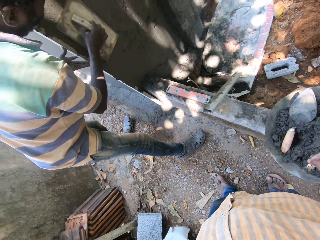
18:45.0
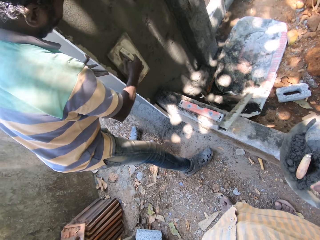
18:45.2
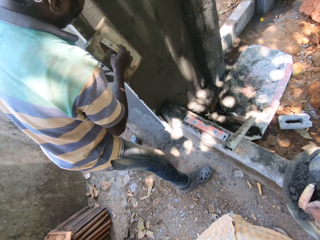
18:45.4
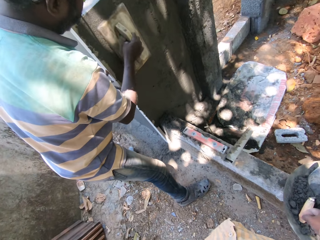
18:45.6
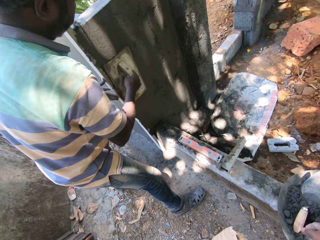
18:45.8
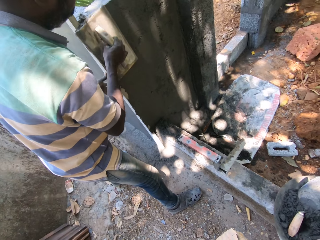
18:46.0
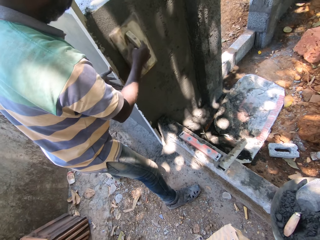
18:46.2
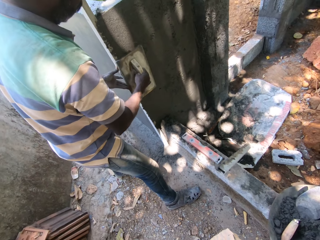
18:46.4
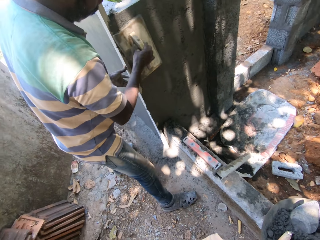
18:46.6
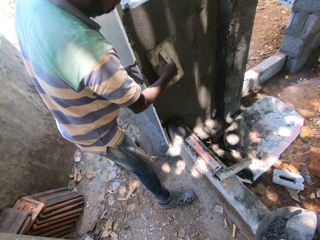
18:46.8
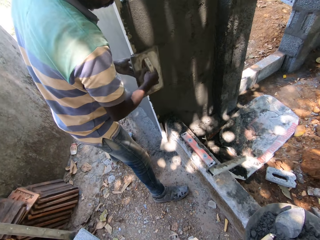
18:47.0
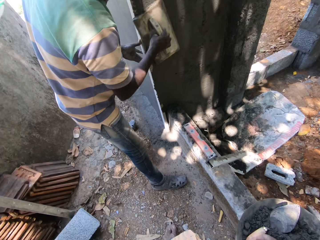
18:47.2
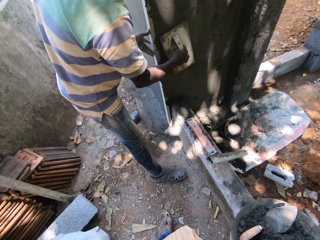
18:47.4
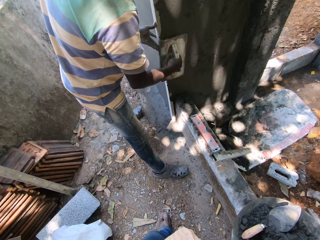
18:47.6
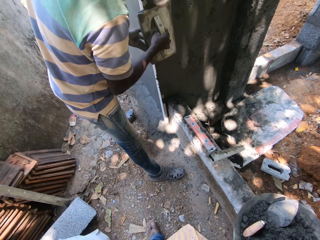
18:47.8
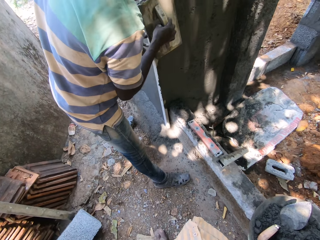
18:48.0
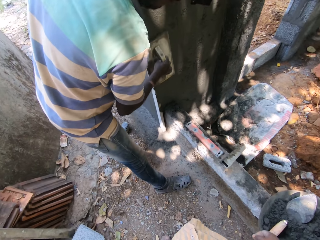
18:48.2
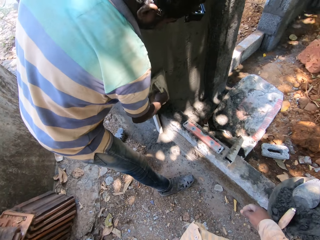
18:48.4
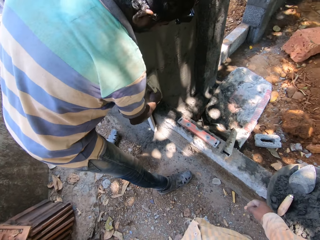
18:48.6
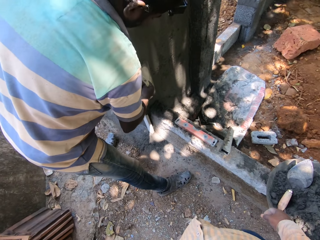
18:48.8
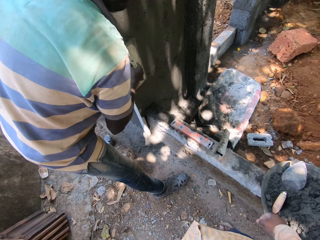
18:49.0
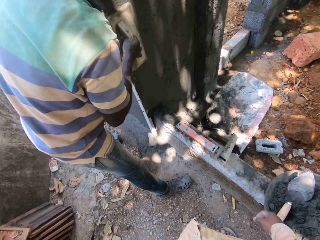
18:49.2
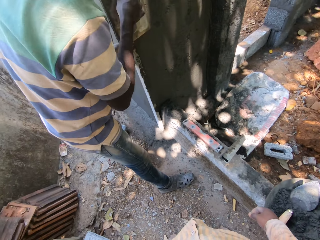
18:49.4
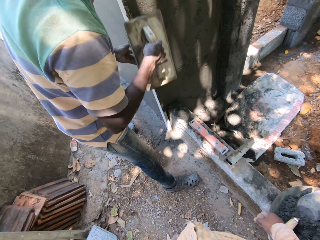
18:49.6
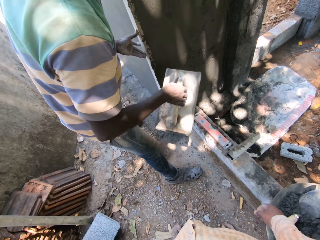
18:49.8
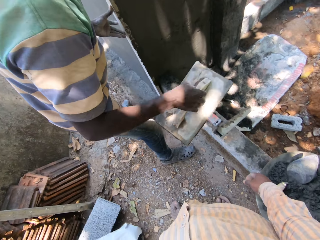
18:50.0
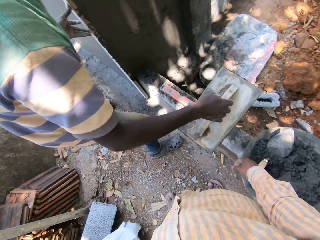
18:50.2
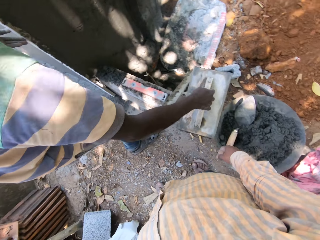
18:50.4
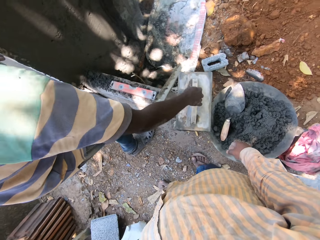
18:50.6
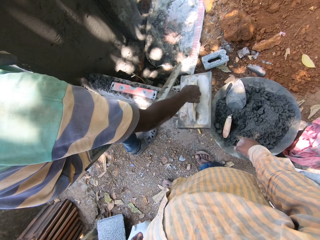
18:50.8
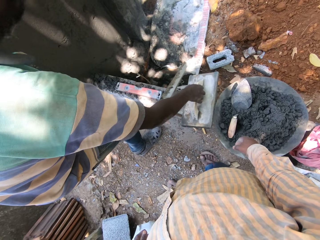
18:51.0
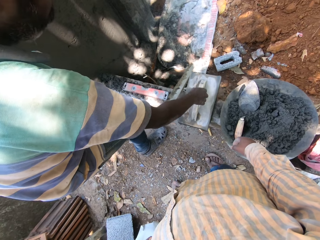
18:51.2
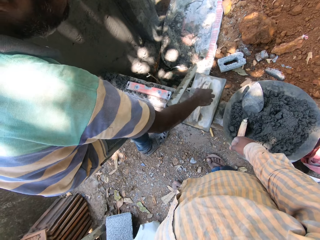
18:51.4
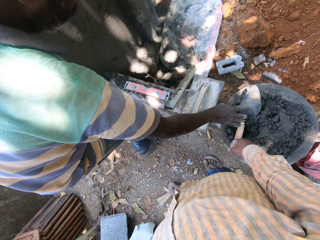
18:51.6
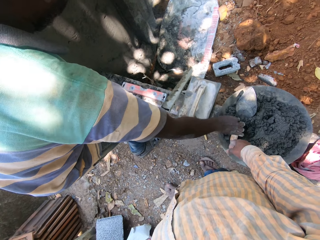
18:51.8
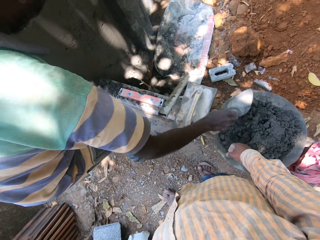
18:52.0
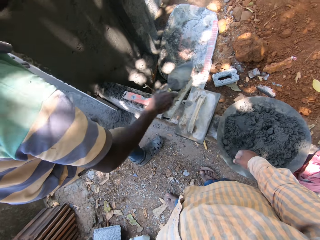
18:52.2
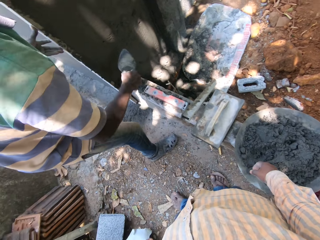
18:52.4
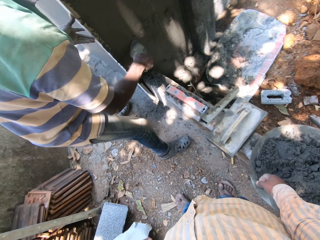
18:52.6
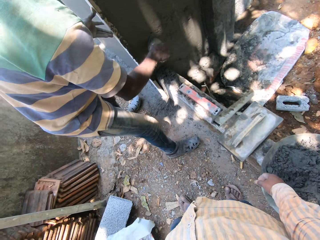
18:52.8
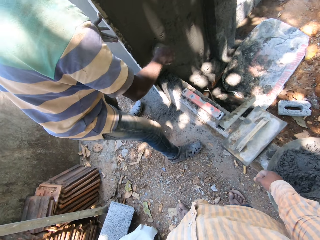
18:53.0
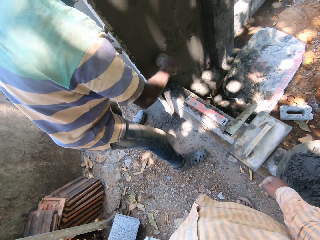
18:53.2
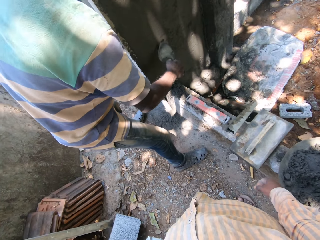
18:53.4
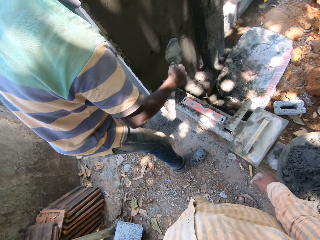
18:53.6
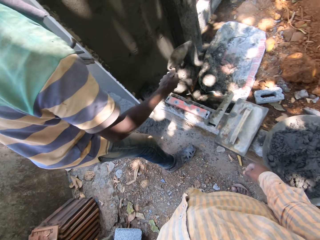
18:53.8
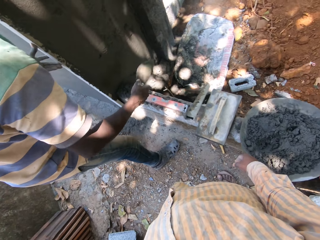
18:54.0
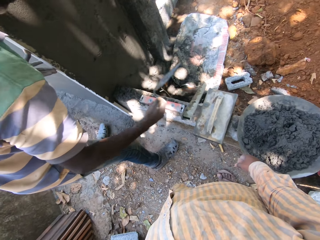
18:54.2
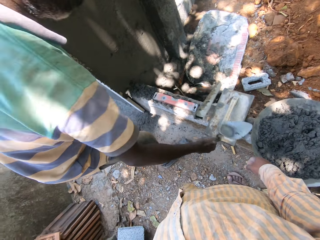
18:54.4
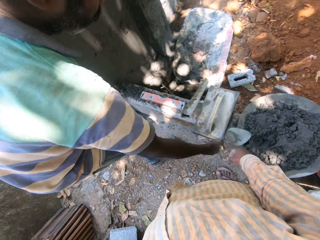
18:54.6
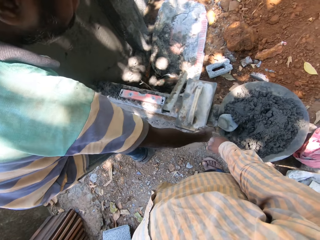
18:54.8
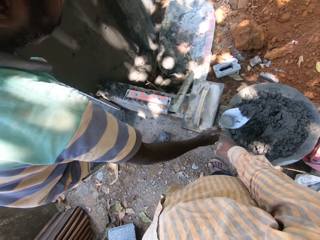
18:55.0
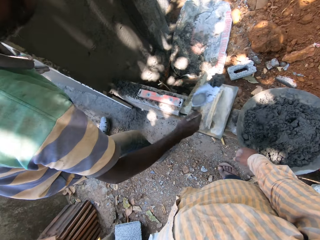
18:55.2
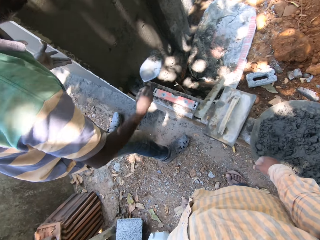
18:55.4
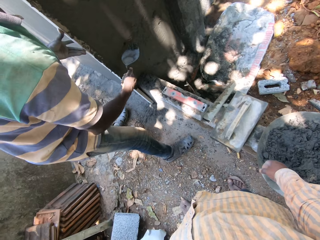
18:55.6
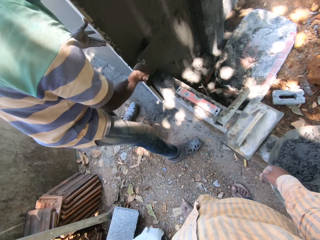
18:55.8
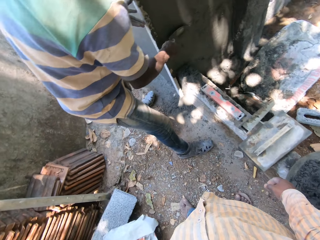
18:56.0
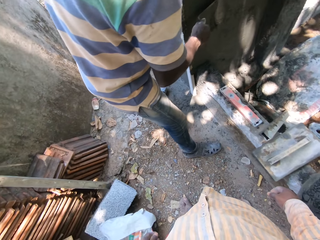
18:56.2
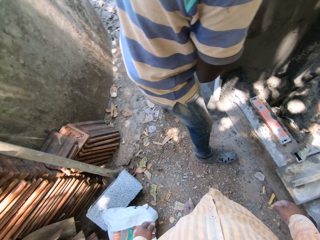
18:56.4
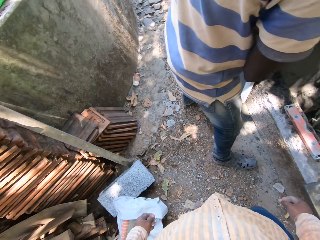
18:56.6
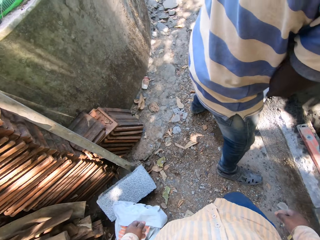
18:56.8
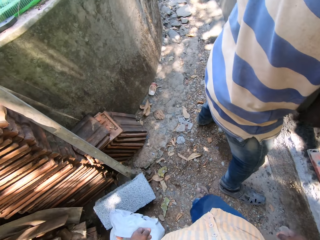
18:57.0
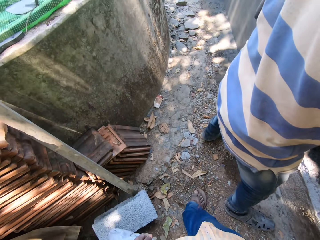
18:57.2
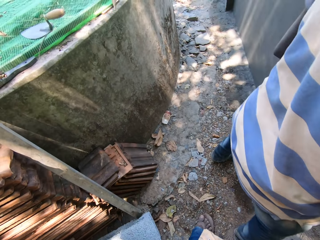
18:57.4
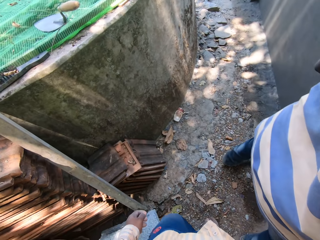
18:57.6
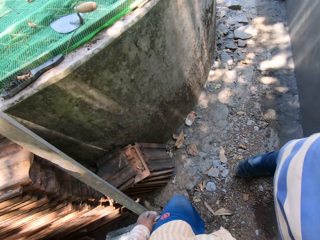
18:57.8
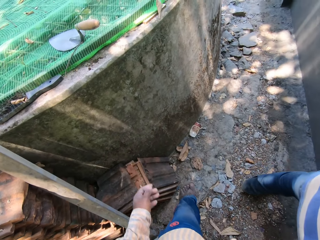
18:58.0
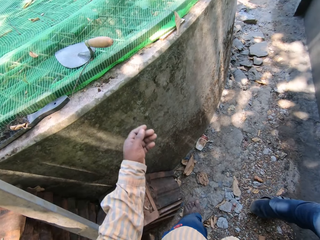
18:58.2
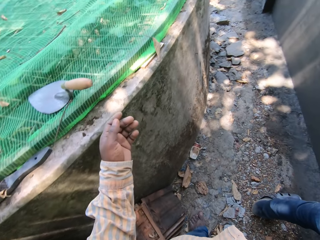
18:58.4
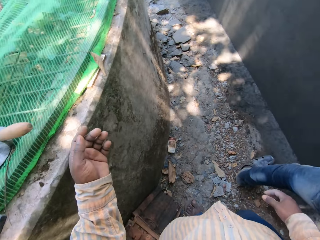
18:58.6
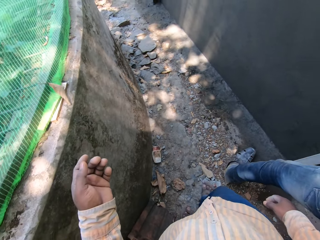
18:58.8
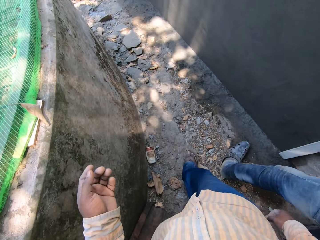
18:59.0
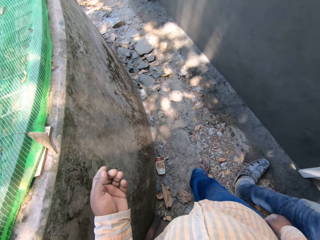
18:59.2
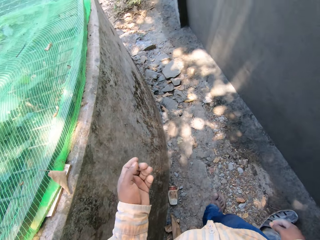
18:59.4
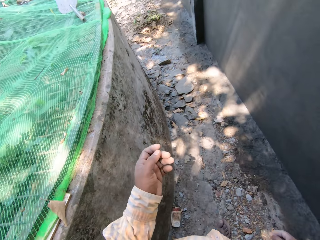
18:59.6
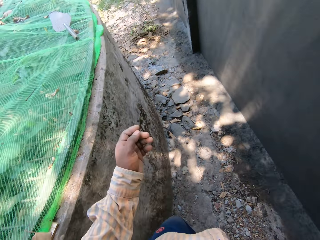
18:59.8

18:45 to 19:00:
The camera wearer dialogues with a man. The man smoothens the wall, drops the smoothening trowel on the brick, and picks the hand trowel from the mortar inside the head pan with his right hand. The man adjusts the mortar on the wall with the hand trowel. The man smoothens the wall. The man scoops some mortar from the head pan on the brick with his right hand. The camera wearer scoops the plaster with the trowel. The man lays the mortar on the wall with the hand trowel in his right hand. The camera wearer walks on the ground.

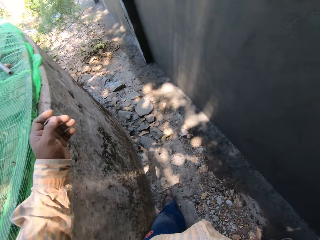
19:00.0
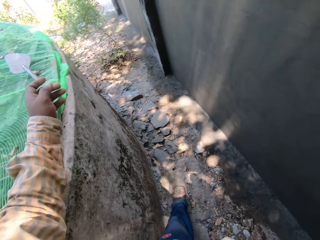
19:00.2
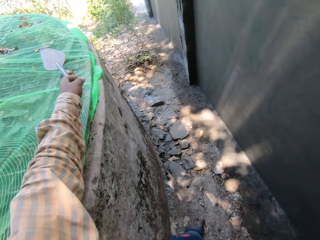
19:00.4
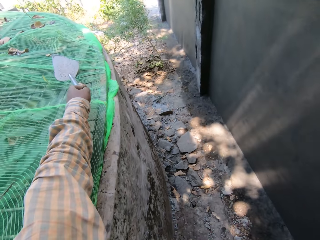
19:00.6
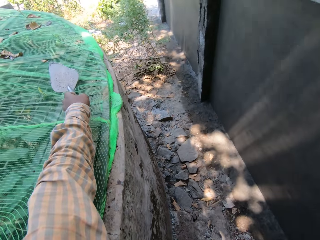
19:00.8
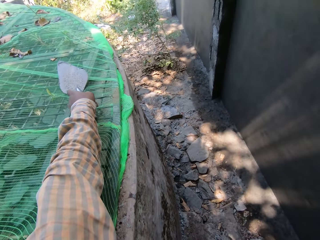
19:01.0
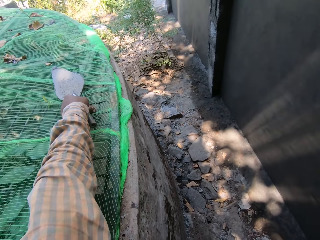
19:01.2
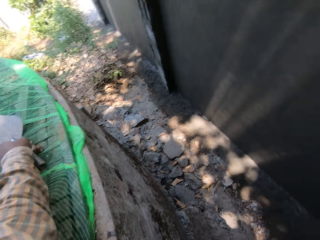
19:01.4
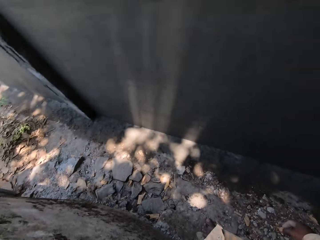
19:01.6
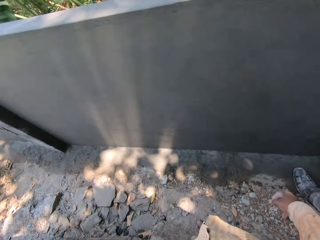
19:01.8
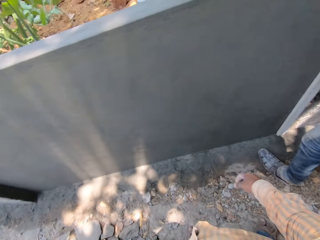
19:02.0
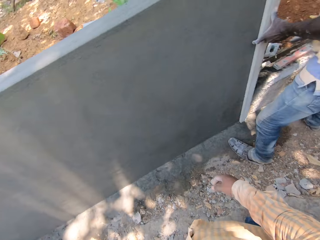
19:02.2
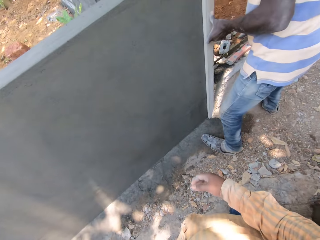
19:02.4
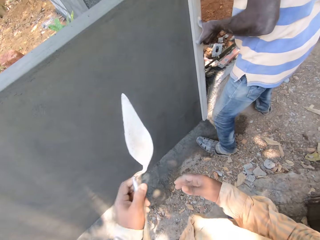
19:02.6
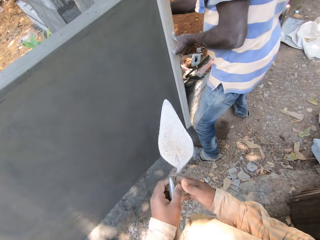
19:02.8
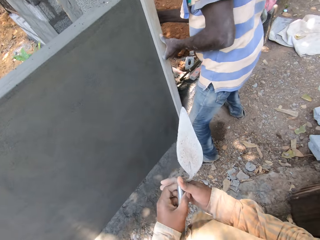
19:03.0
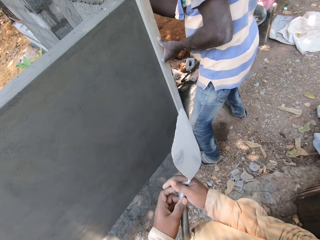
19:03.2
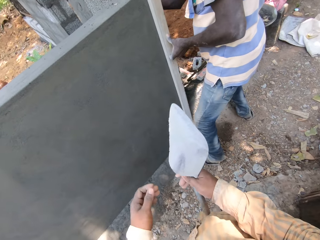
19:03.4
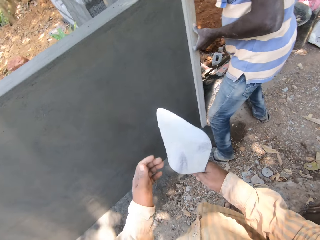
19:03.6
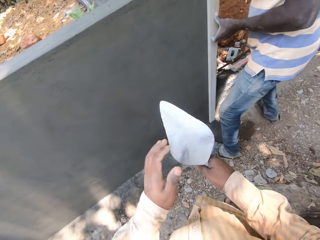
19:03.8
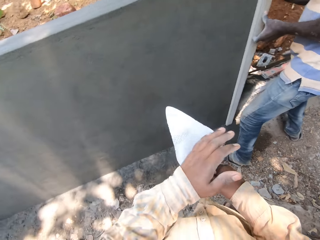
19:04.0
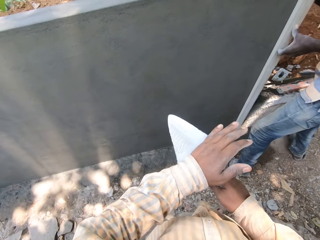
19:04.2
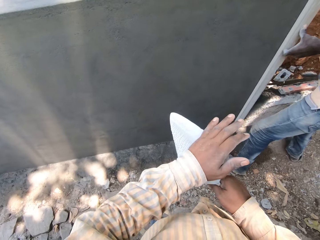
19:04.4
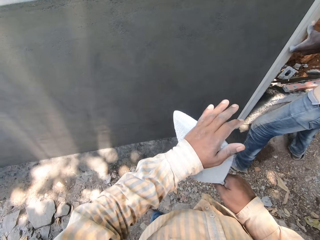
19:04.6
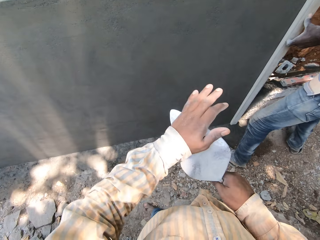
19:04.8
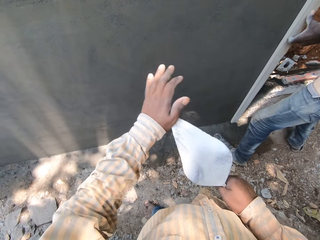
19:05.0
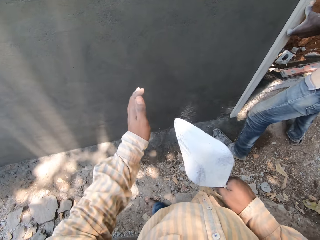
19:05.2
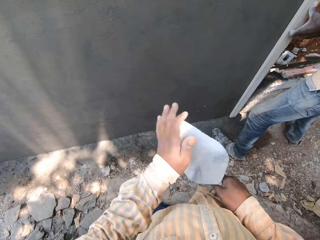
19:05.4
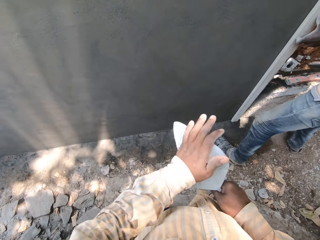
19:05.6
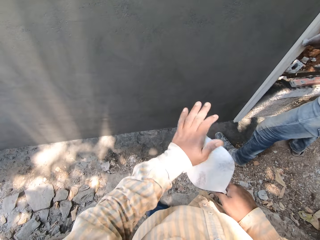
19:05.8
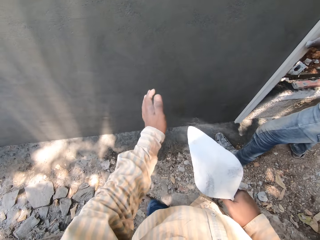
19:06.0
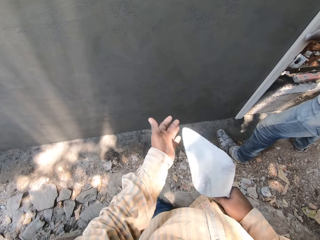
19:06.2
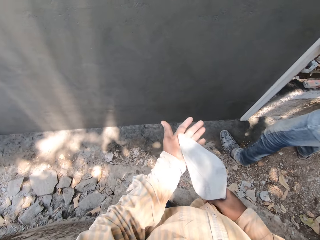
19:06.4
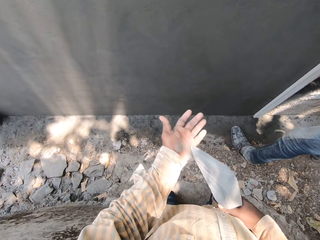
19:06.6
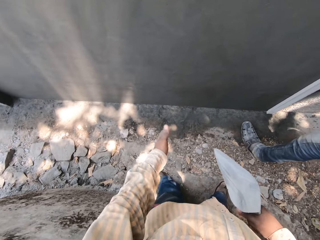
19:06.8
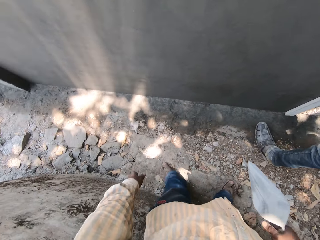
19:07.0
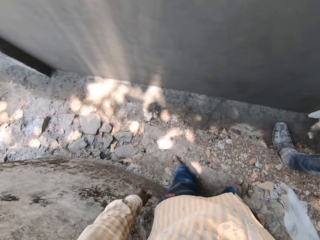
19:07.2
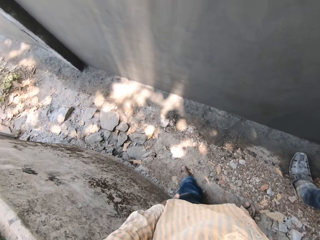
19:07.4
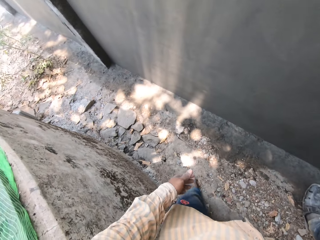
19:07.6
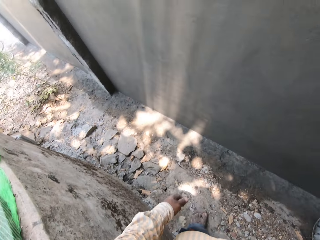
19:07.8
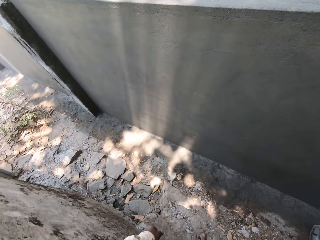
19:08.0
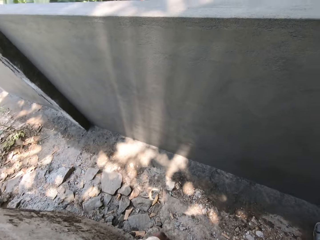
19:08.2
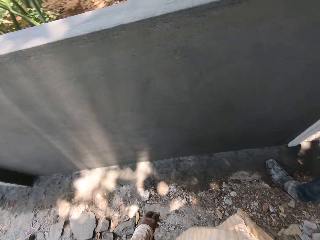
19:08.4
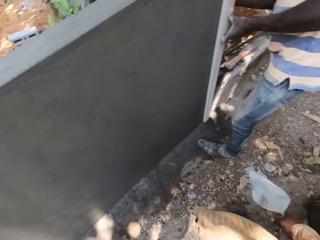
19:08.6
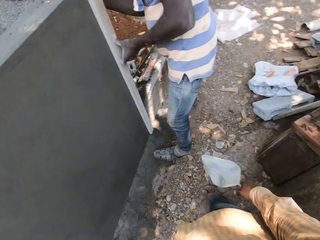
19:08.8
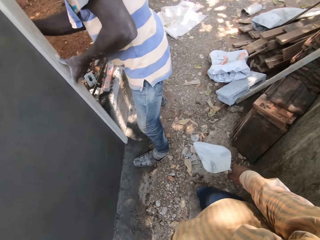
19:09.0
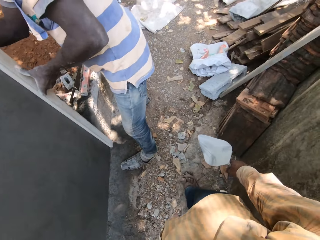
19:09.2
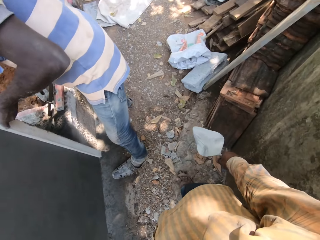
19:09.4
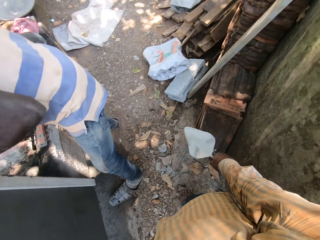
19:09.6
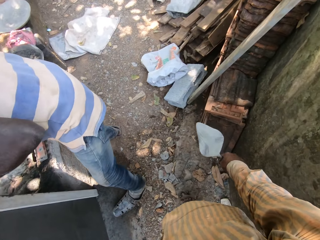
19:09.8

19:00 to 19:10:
The camera wearer picks a hand trowel from the wall with his left hand. He passes the hand trowel from his left hand to his right hand. He holds the hand trowel. He cleans the hand trowel with his left hand. He cleans his left hand on his cloth. He looks around.
